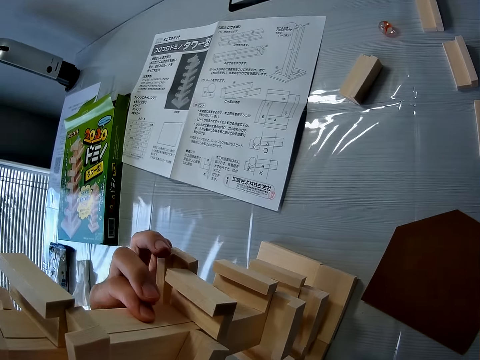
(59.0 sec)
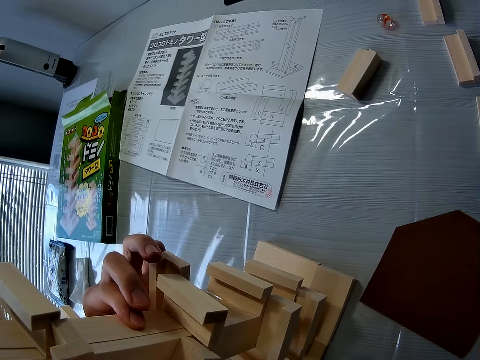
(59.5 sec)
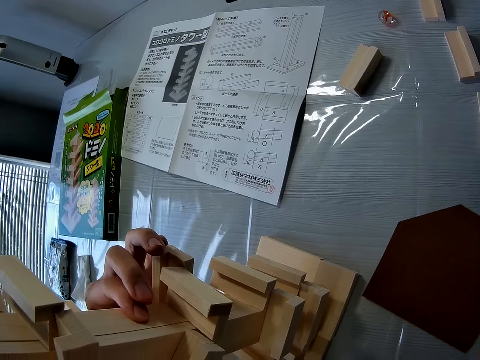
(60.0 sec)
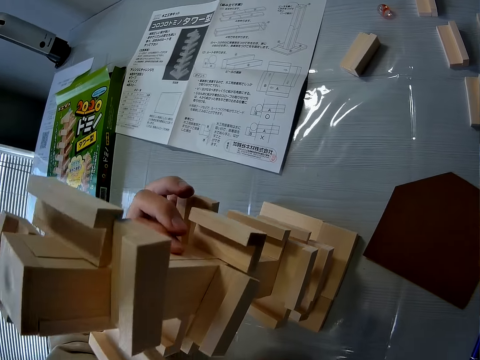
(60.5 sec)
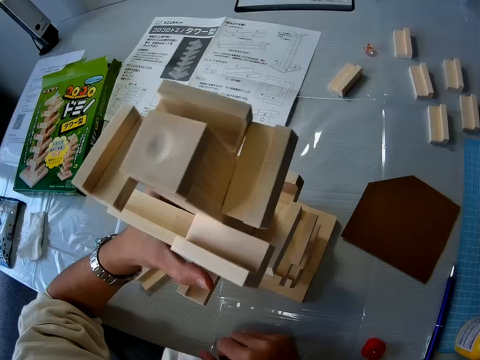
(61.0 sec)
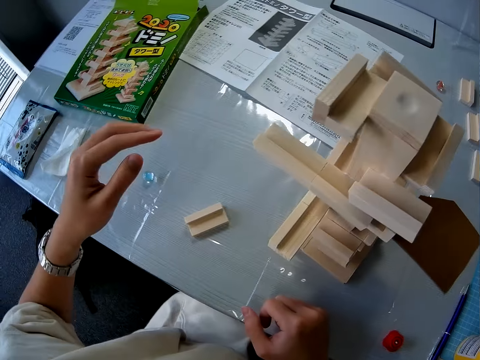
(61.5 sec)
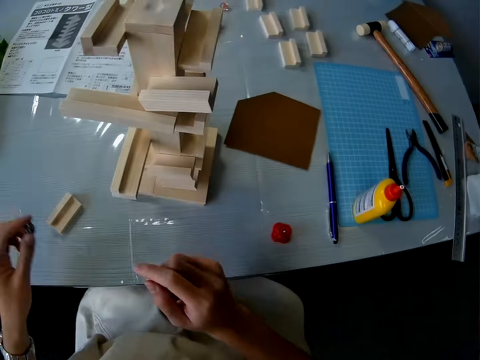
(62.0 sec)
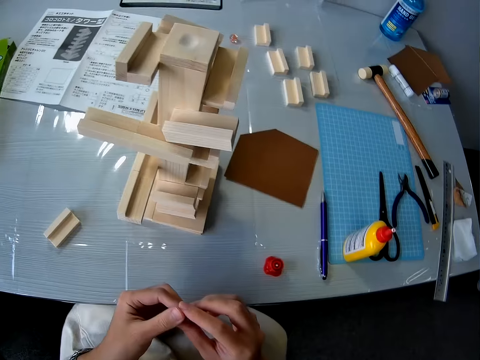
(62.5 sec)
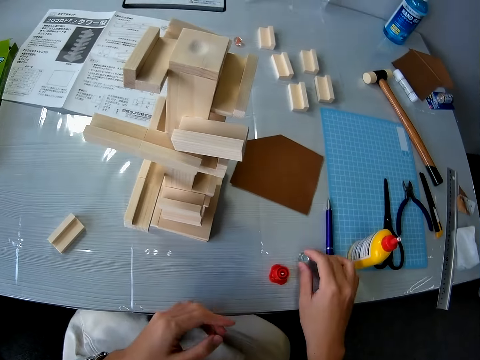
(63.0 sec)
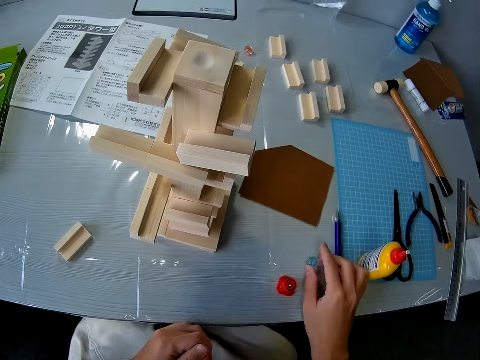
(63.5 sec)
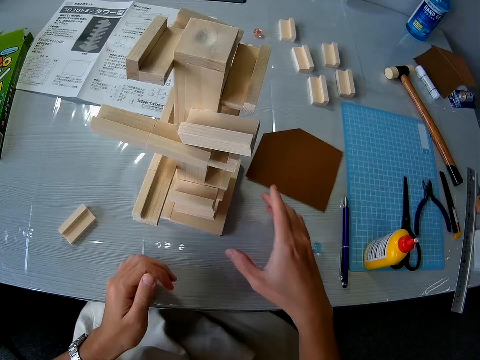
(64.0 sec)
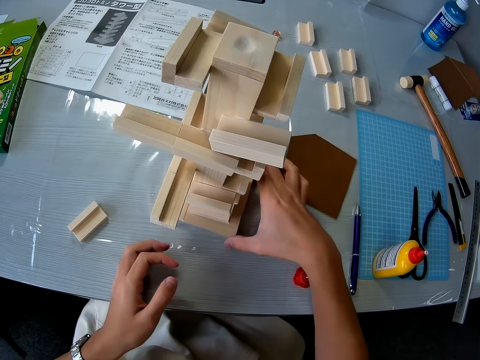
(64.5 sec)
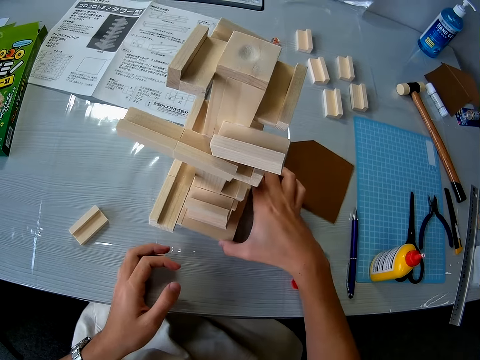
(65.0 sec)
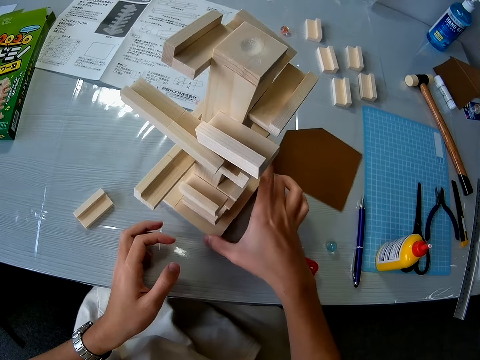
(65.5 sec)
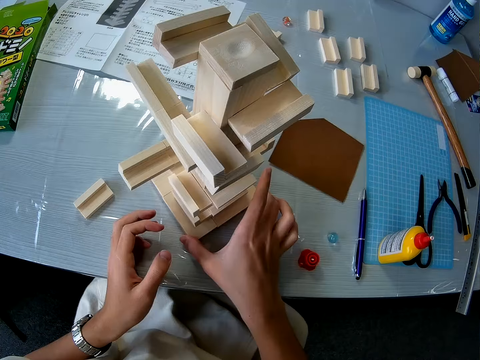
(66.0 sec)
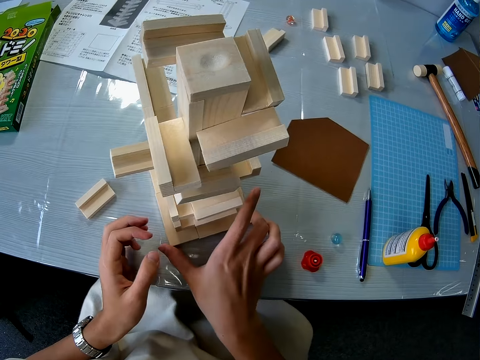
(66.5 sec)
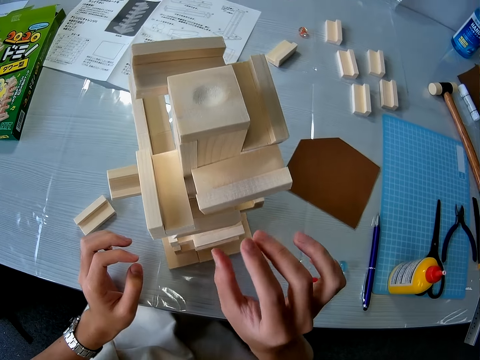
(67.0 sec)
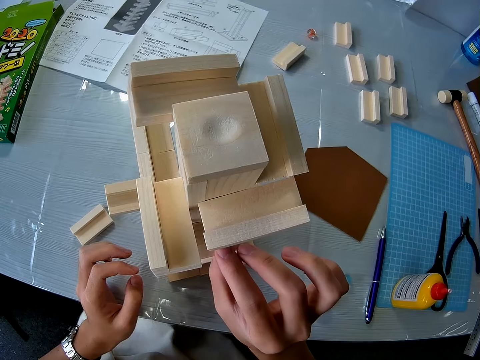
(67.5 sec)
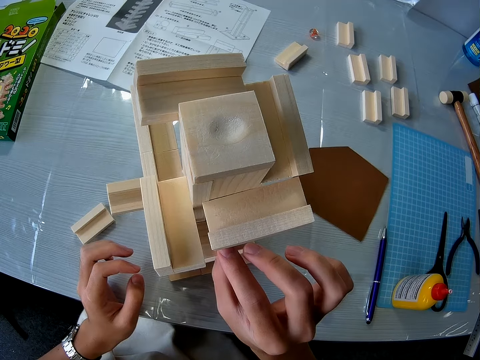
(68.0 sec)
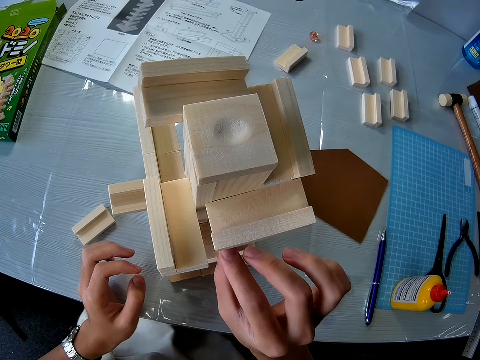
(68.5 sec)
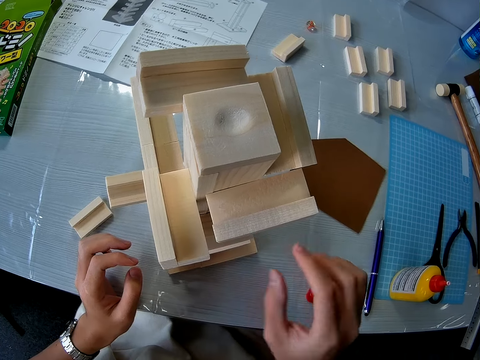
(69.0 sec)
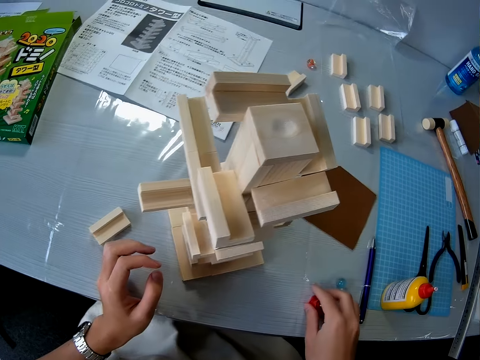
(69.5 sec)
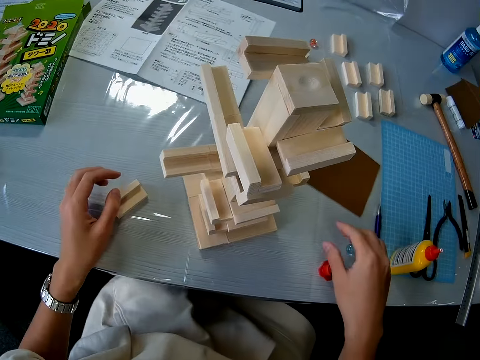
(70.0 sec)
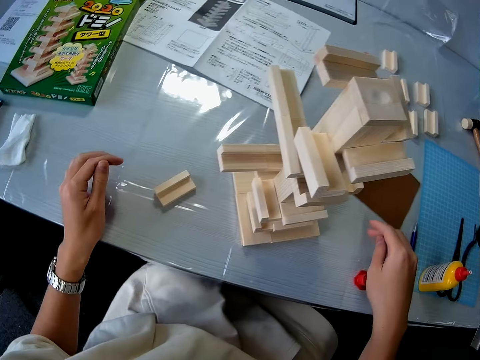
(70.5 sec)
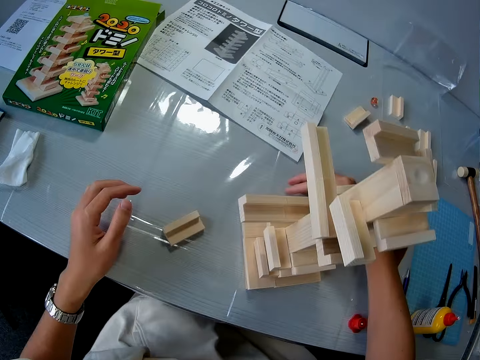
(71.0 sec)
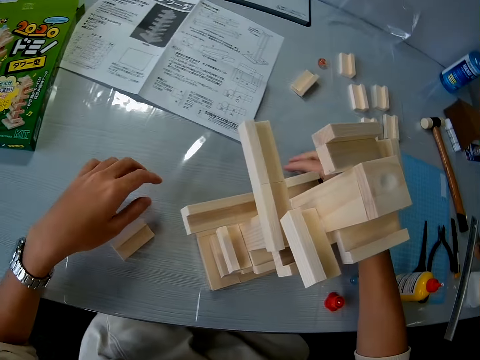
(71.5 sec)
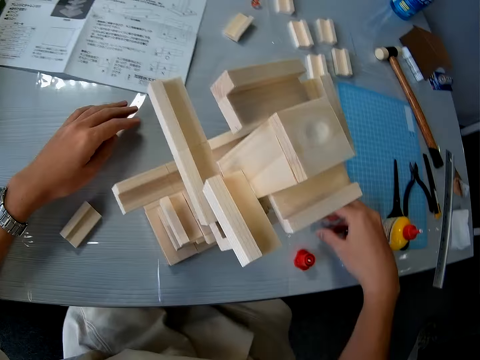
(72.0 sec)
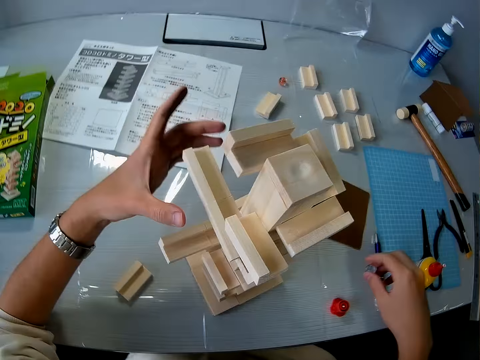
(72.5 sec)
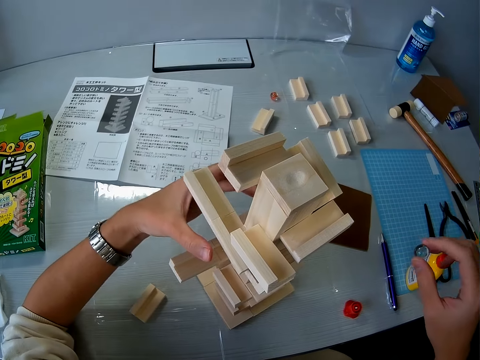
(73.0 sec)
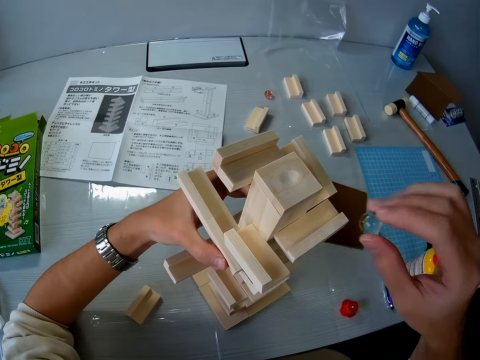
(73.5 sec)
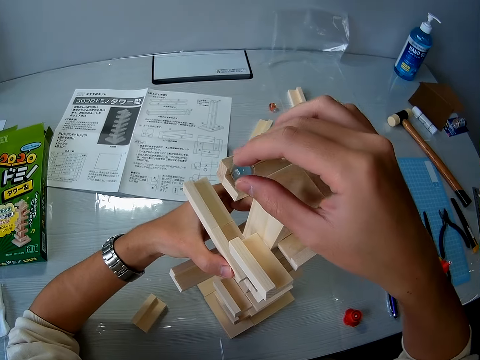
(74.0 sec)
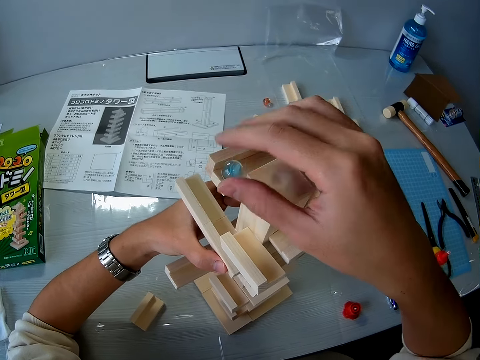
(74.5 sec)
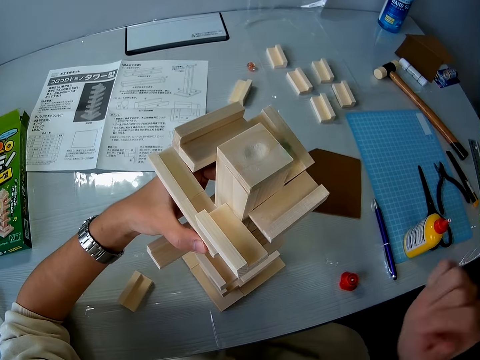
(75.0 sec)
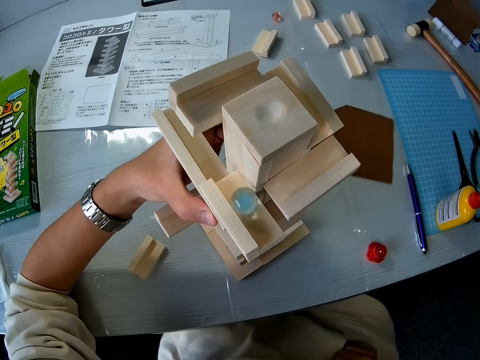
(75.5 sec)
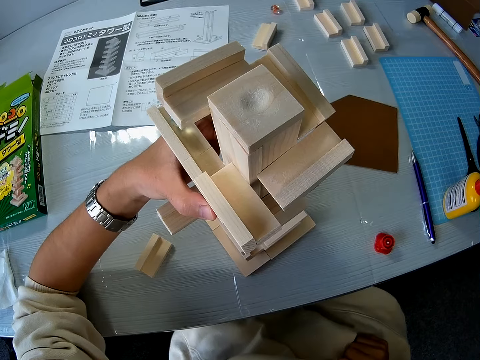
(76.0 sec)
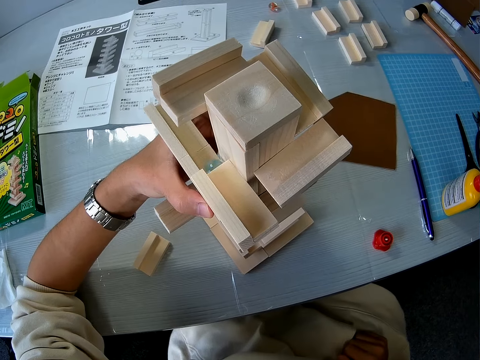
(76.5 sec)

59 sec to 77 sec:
The camera wearer picks up the glass ball or crystal ball from the table with his left hand and passes the ball from his left hand to his right hand. He drops the glass ball on the table with his right hand. He adjusts the wooden topple brick game with his right hand. He moves the arranged woods. He touches the wood. He picks up the glass ball from the table. He rolls the glass ball down the wooden topple brick game. He puts the crystal ball in the wood.

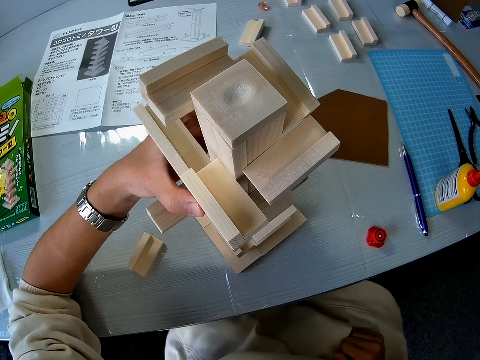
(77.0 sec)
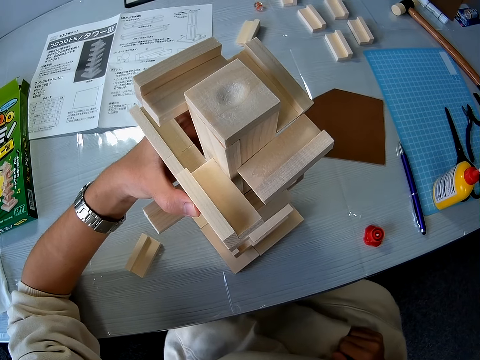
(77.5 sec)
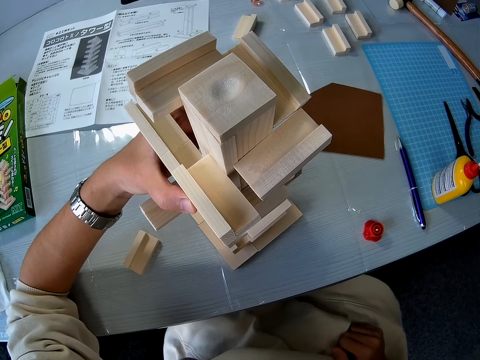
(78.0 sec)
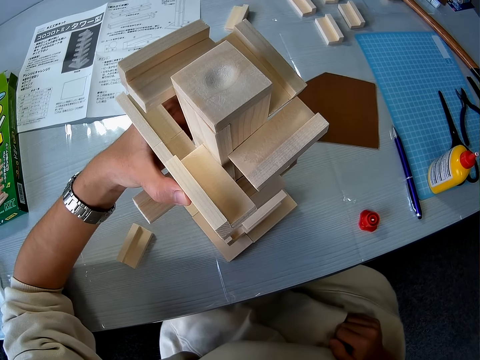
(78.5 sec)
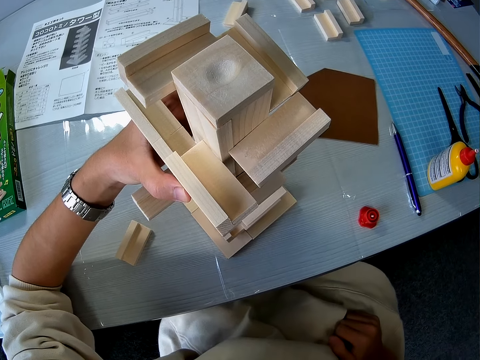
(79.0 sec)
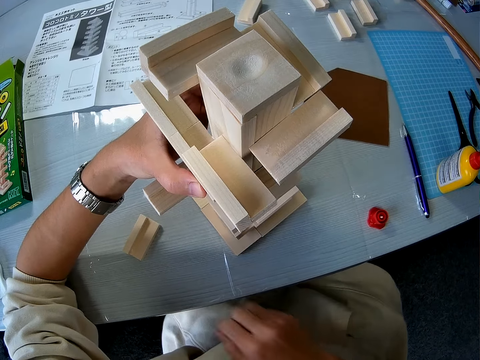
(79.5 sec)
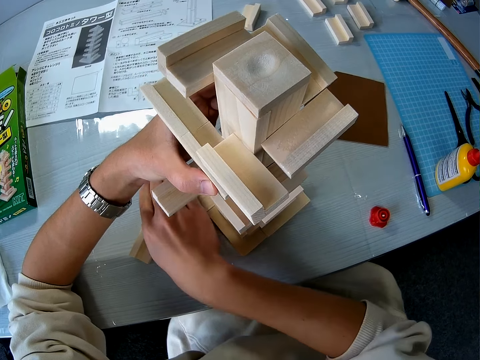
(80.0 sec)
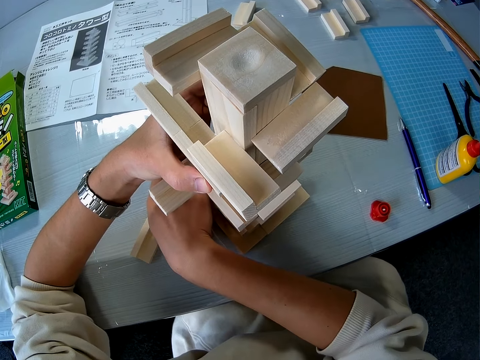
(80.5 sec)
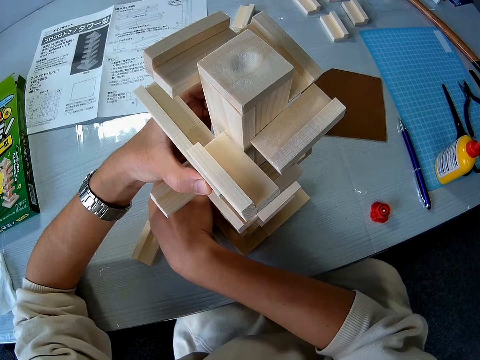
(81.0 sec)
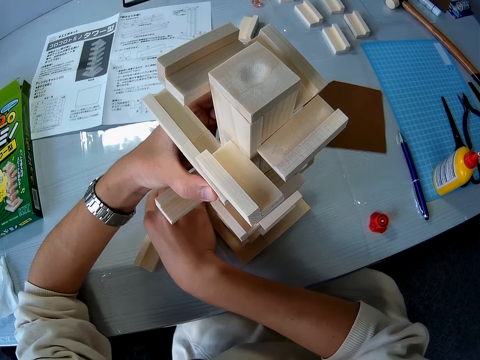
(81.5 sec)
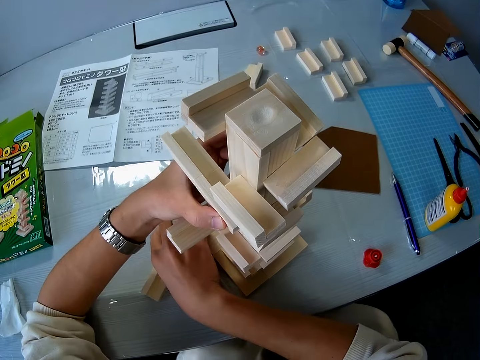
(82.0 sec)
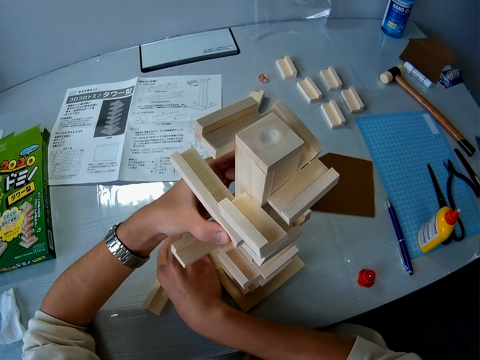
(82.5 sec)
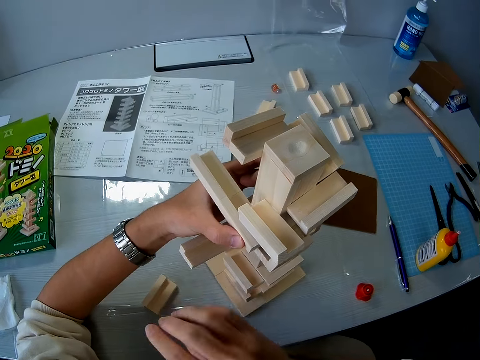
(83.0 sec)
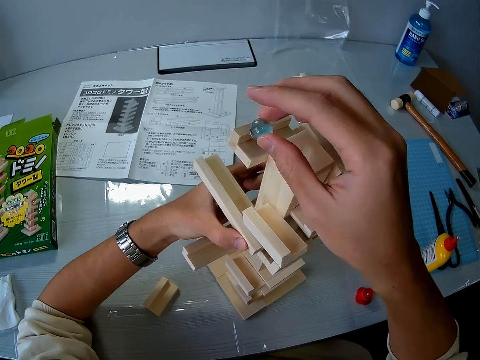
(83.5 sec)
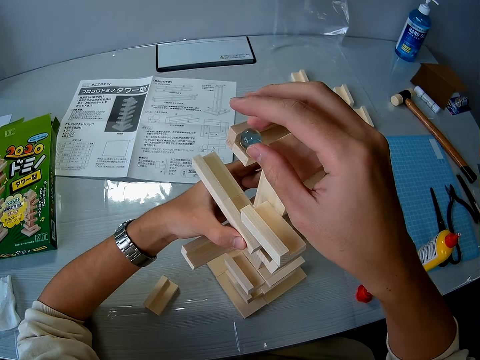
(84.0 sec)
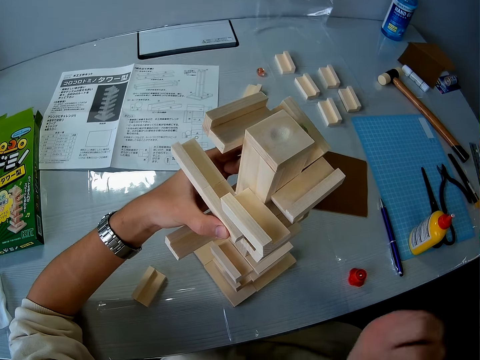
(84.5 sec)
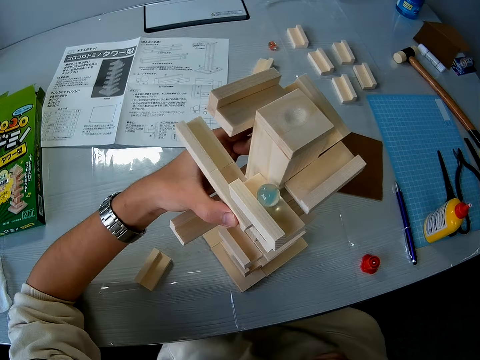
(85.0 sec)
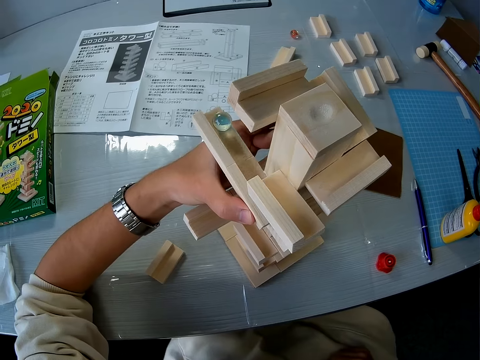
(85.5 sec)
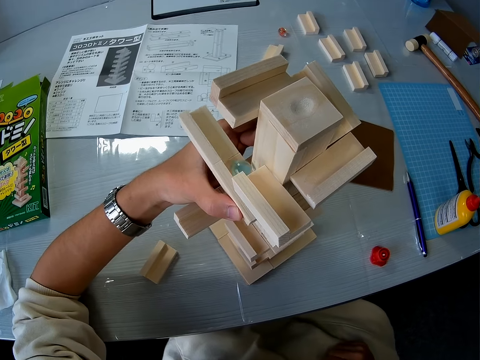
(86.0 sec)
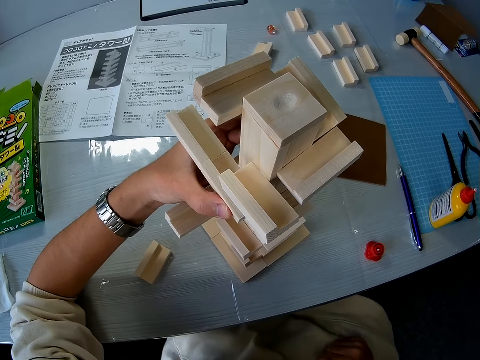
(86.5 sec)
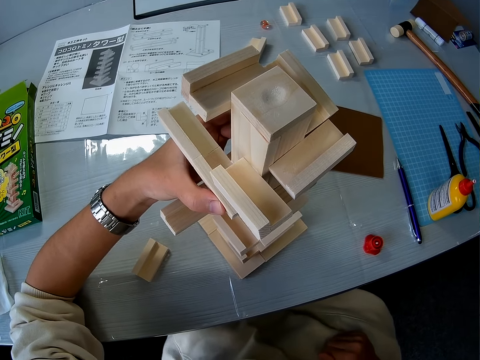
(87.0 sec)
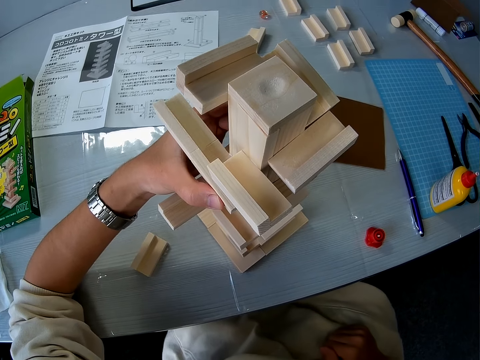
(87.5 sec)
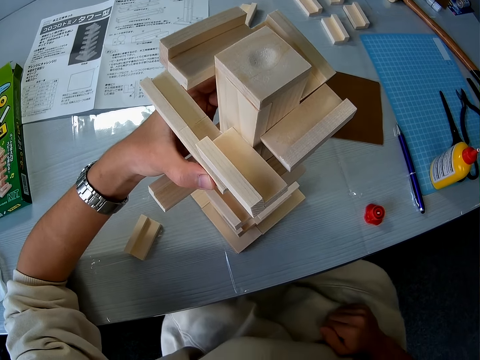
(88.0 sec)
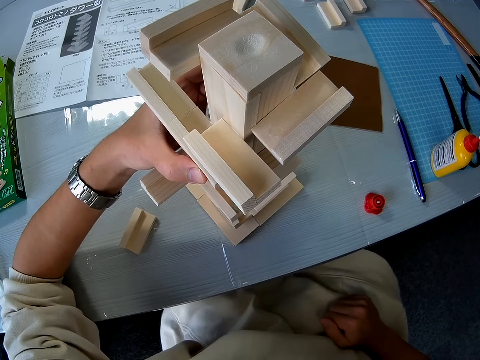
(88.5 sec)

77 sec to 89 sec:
The camera wearer picks up the glass ball or crystal ball from the table with his right hand. He rolls the glass ball down the wooden topple brick game. He puts the crystal ball in the wood.
